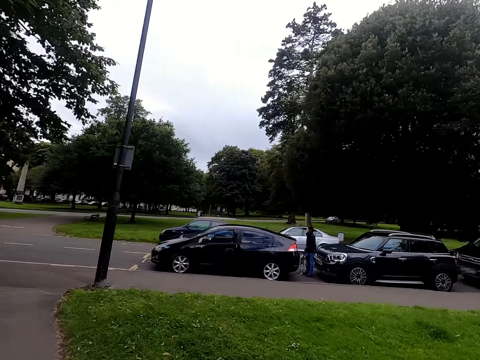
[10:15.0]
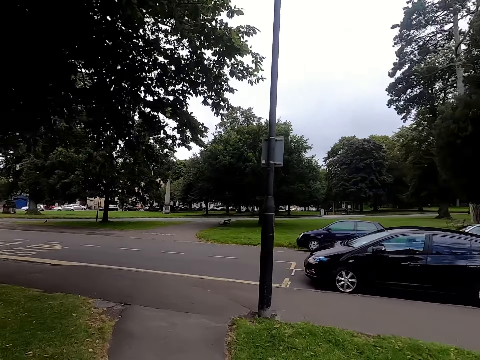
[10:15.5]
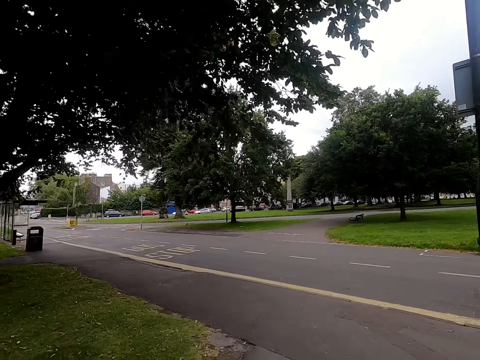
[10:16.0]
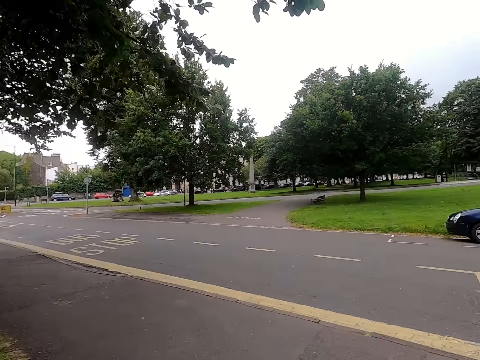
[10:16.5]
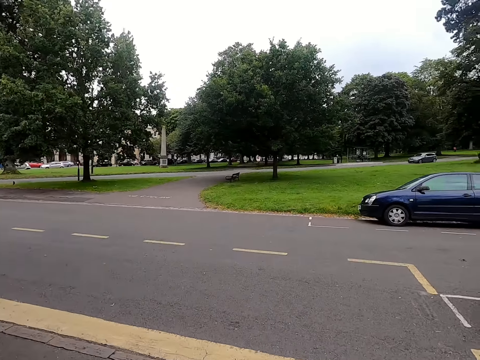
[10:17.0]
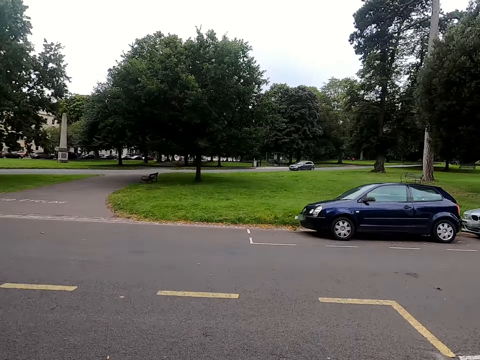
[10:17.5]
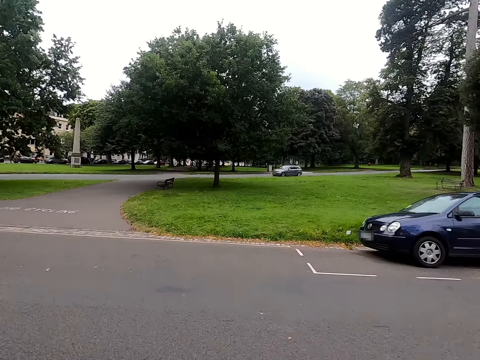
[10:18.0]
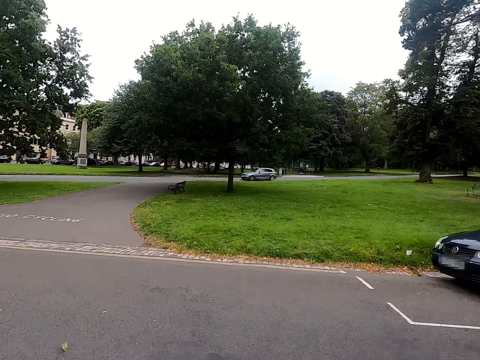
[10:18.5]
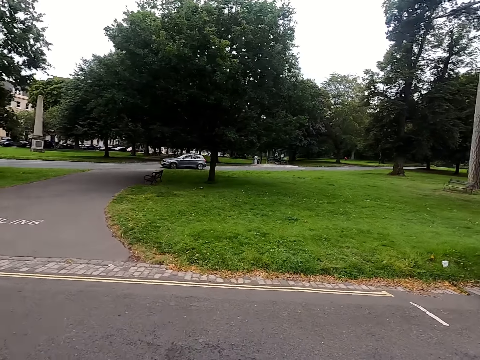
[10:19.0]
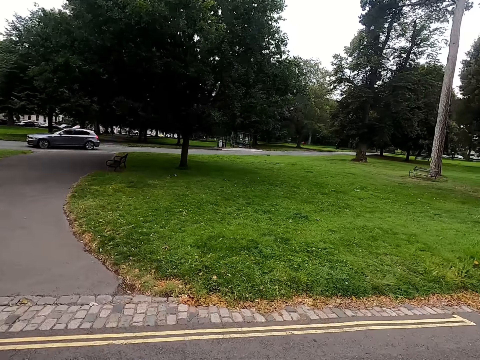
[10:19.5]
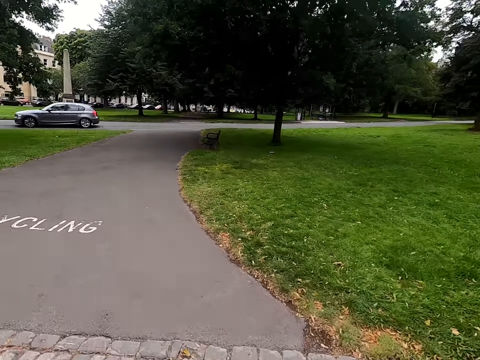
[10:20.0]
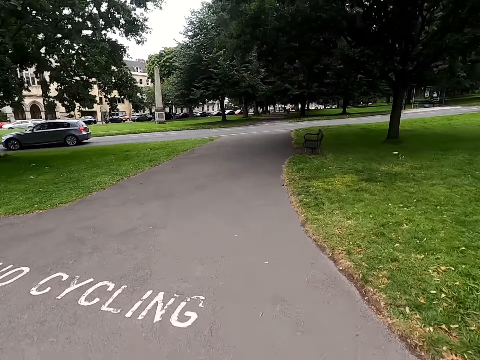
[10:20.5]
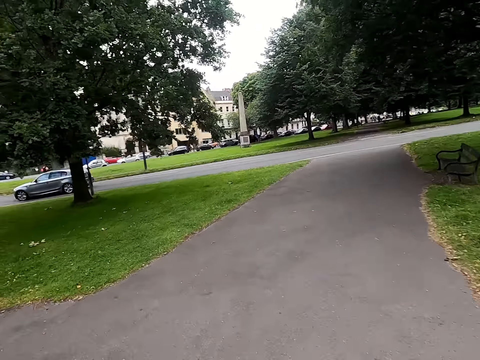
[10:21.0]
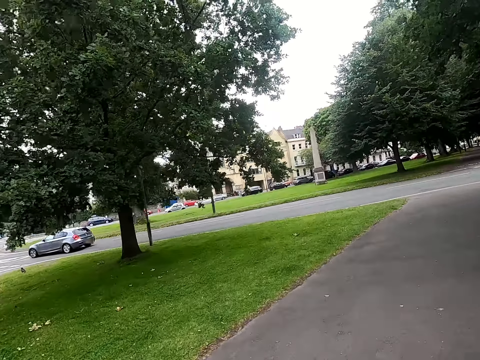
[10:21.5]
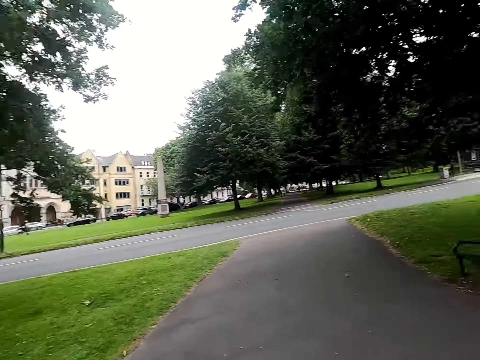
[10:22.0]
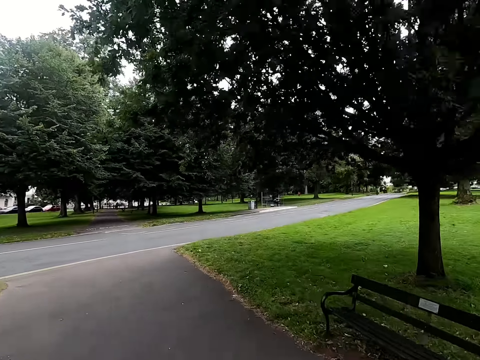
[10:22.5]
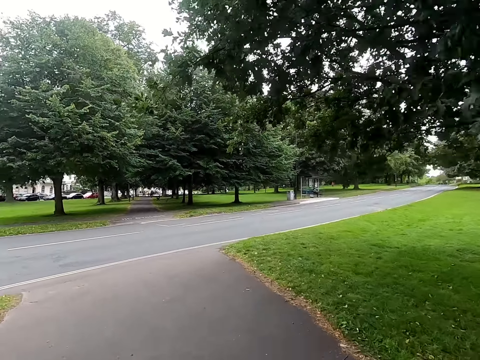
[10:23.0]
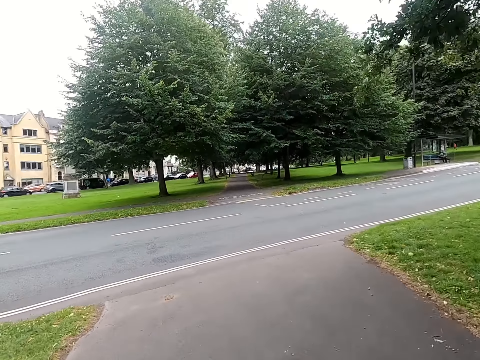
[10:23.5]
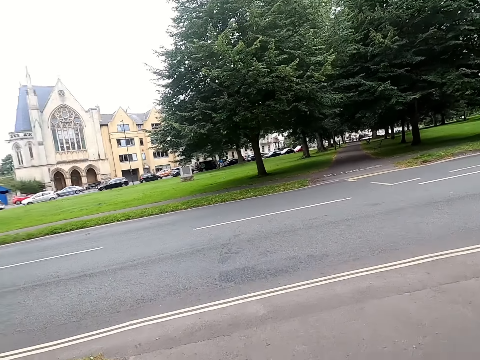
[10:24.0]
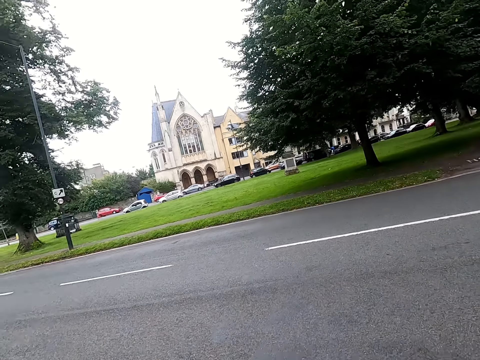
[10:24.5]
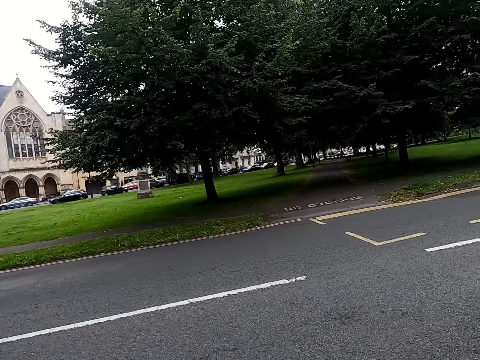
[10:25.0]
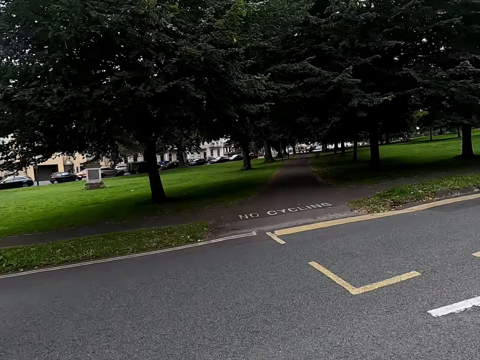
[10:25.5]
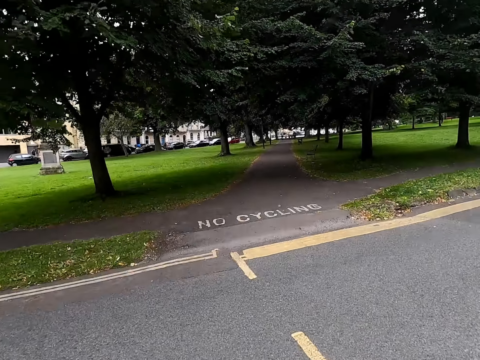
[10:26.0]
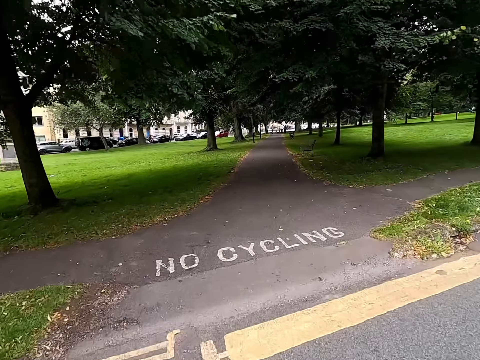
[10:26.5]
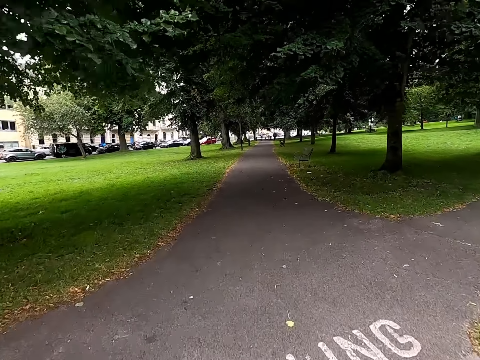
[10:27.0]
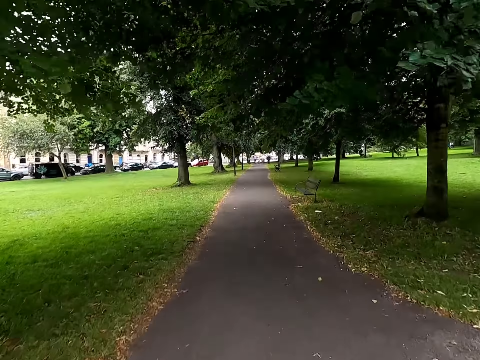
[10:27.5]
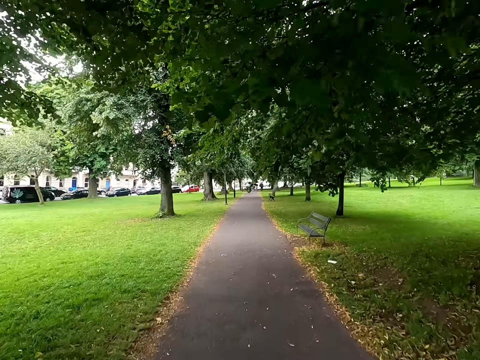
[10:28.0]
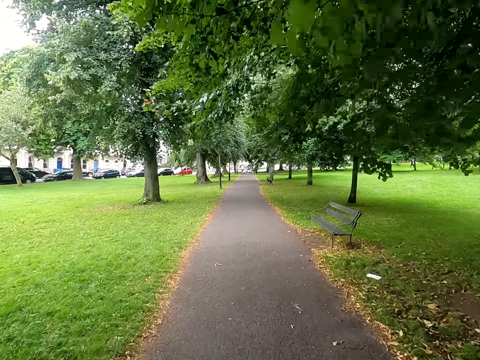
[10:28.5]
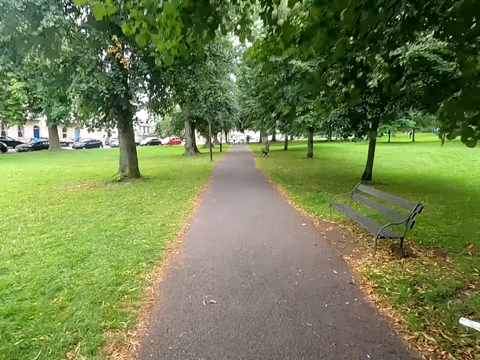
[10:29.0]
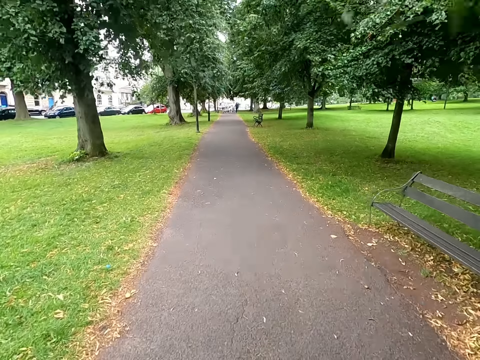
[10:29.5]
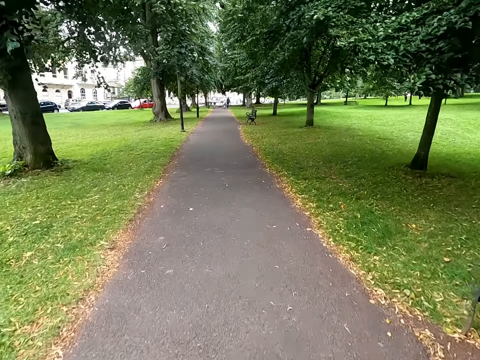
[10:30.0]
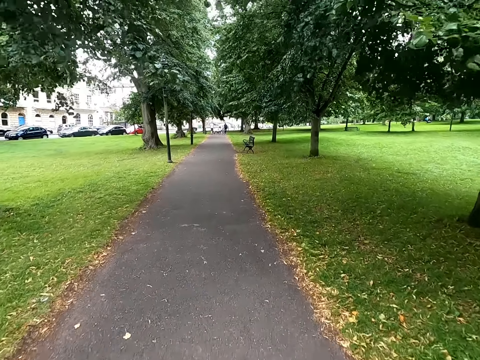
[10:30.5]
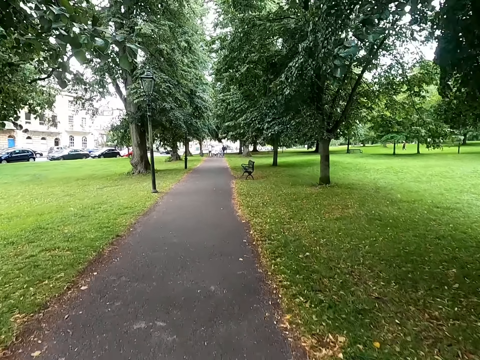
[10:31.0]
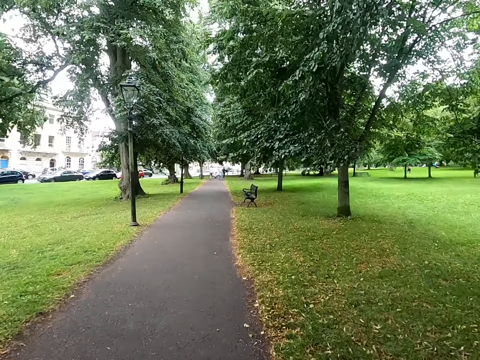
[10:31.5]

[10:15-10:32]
The camera wearer rides a bicycle on a sidewalk. They ride the bicycle on a road. They look around the road. They cycle and cross the road. They ride the bicycle on the sidewalk.

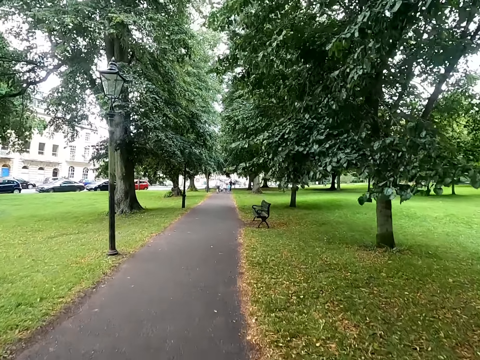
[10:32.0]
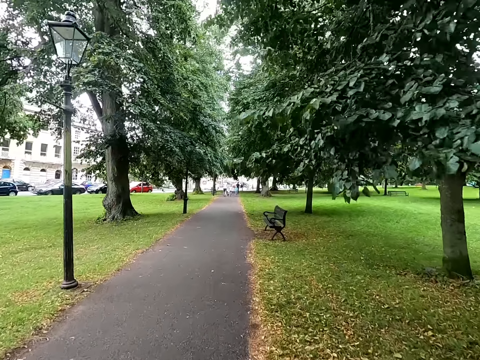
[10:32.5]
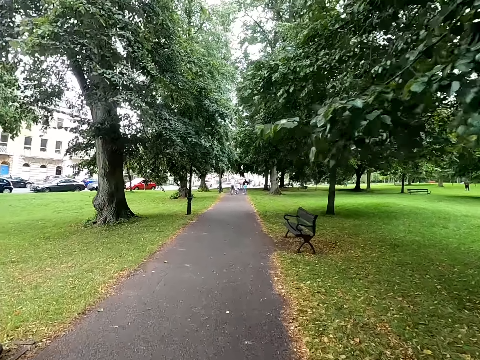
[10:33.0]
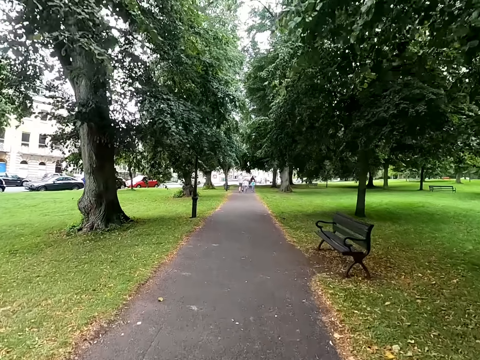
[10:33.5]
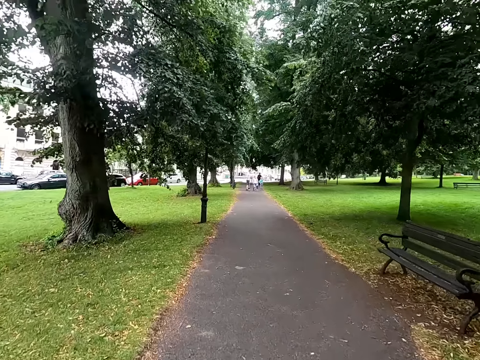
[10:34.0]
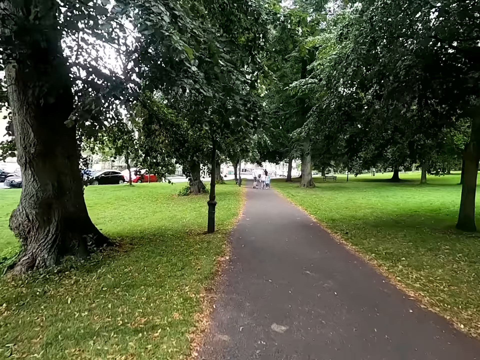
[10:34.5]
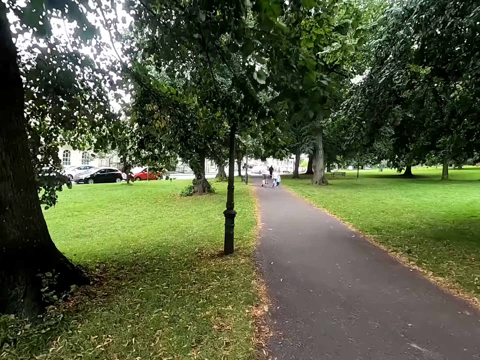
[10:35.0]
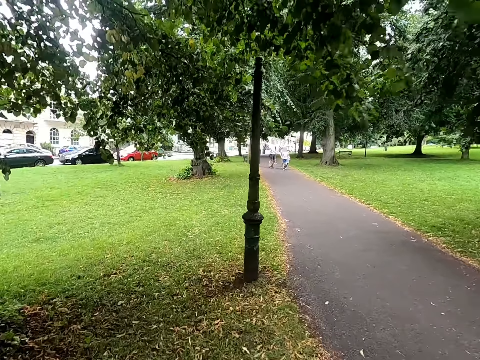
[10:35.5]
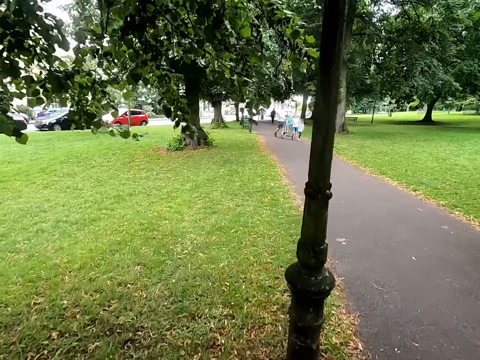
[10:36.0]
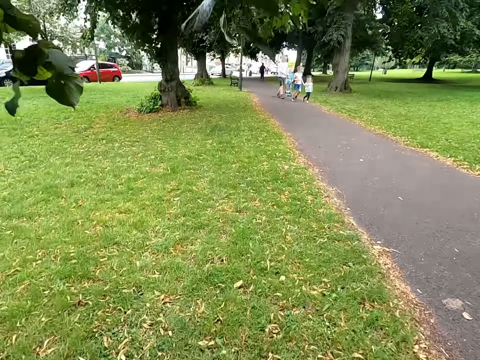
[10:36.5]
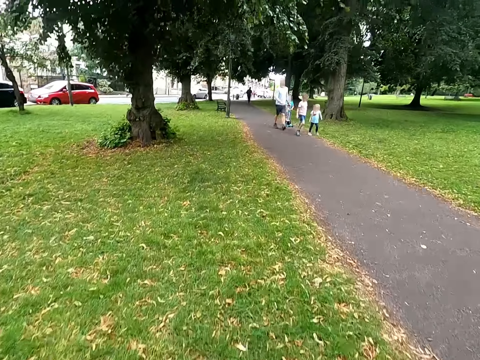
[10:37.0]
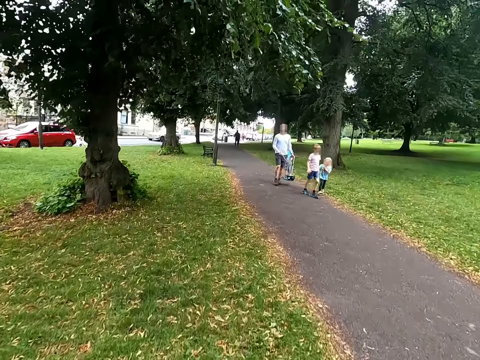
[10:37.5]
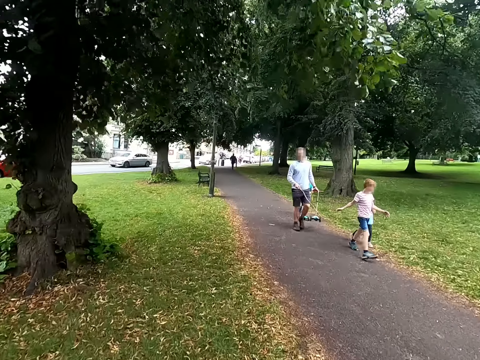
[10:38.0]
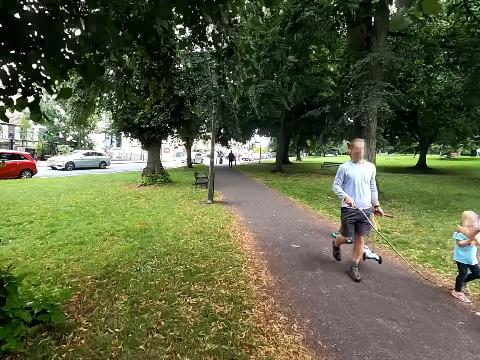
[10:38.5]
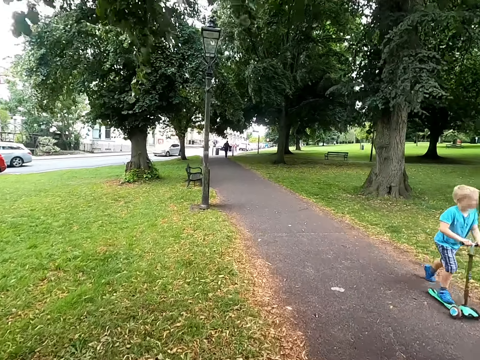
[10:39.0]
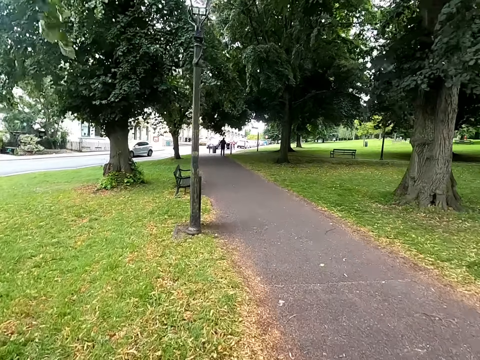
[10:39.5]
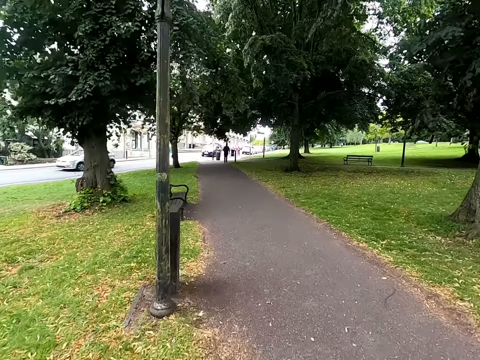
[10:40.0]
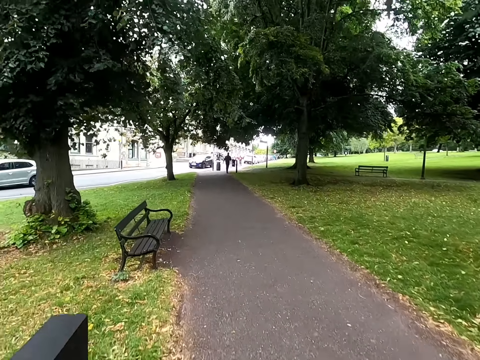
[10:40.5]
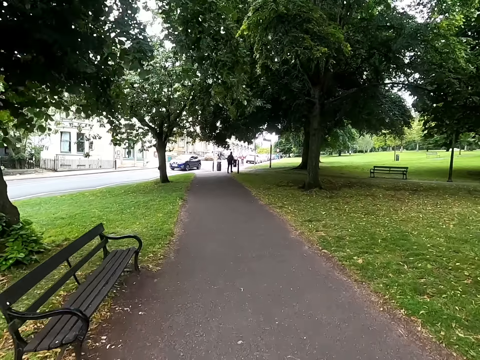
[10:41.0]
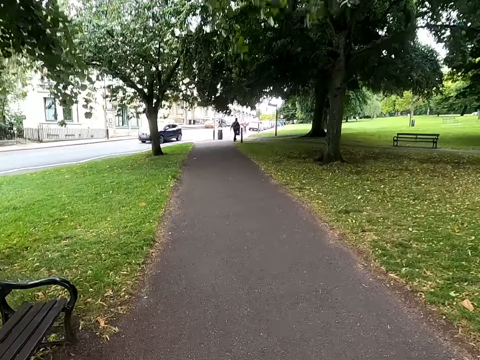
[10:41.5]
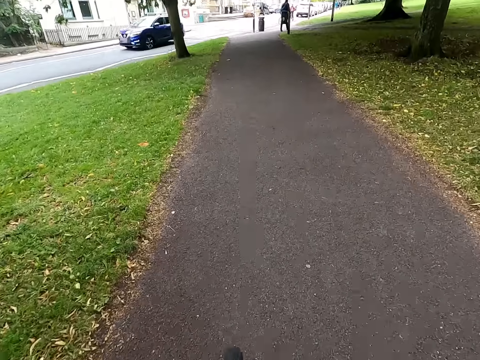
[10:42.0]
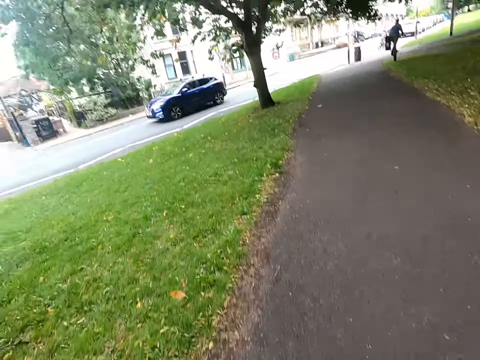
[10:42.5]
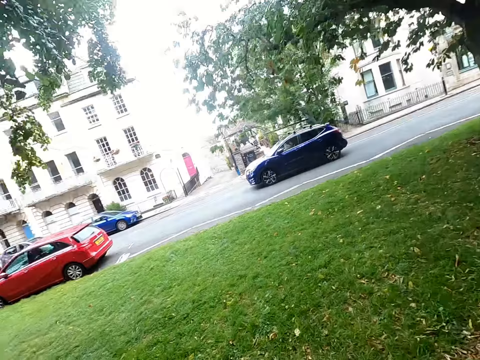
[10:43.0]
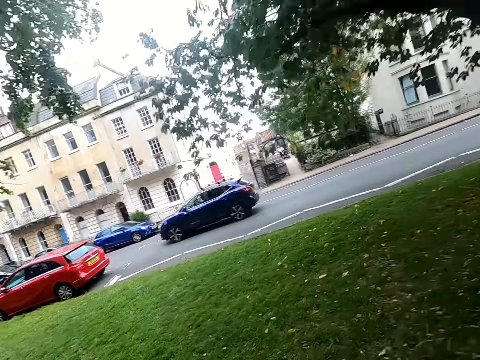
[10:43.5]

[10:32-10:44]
A lady walks past the camera wearer. A man walks past the camera wearer. The camera wearer rides a bicycle on a sidewalk.
